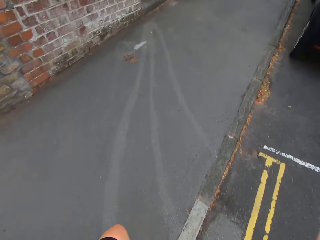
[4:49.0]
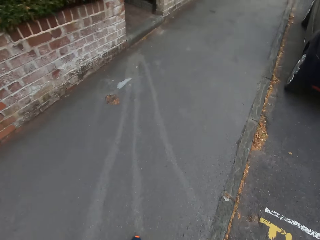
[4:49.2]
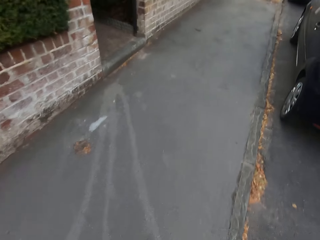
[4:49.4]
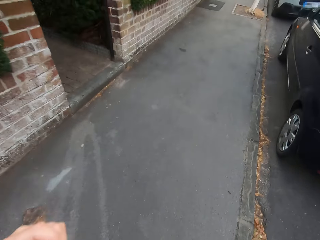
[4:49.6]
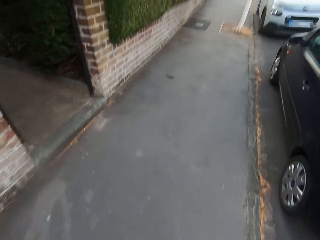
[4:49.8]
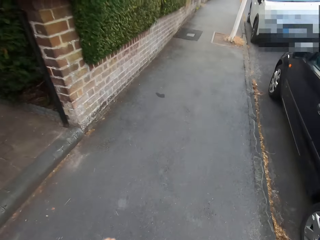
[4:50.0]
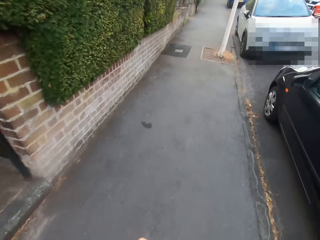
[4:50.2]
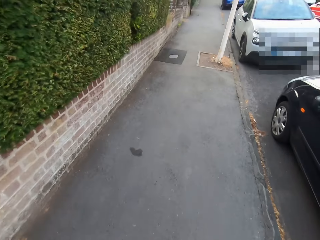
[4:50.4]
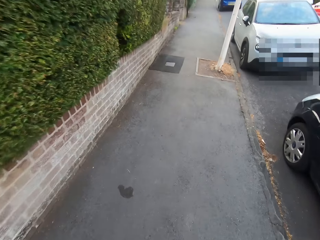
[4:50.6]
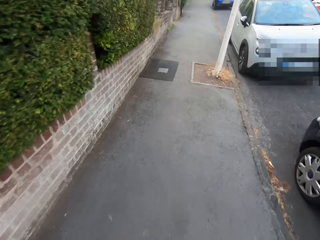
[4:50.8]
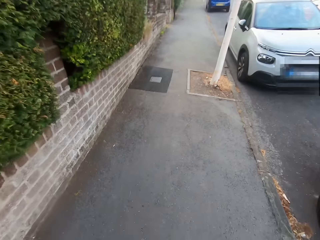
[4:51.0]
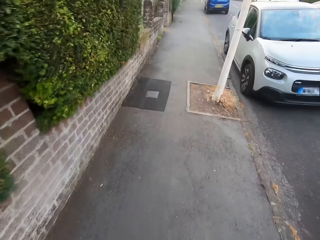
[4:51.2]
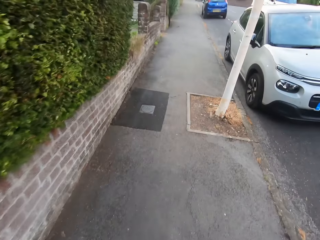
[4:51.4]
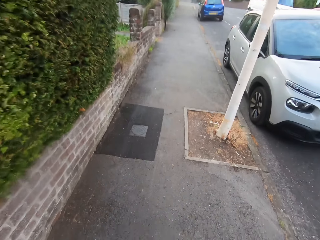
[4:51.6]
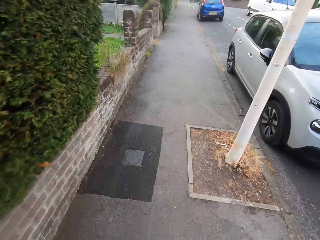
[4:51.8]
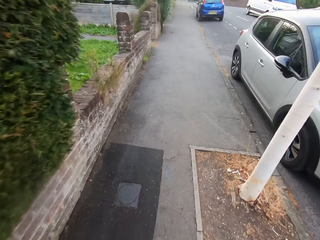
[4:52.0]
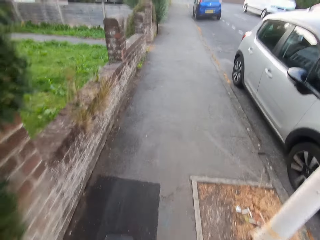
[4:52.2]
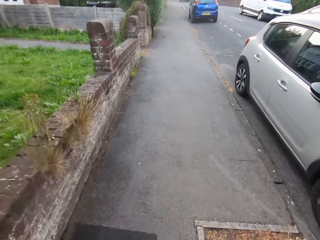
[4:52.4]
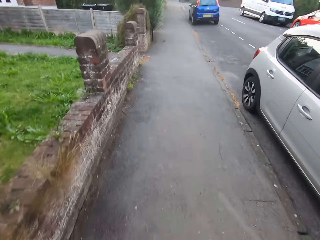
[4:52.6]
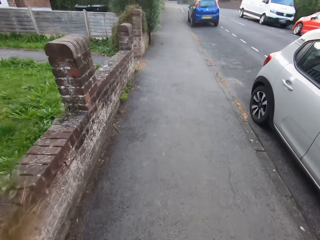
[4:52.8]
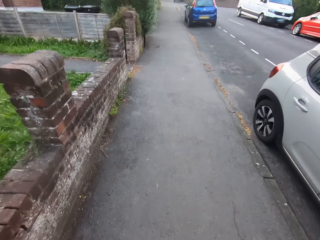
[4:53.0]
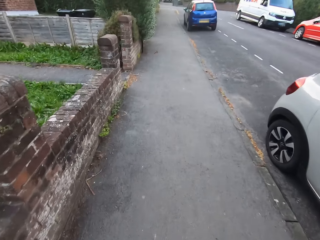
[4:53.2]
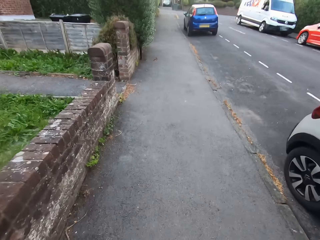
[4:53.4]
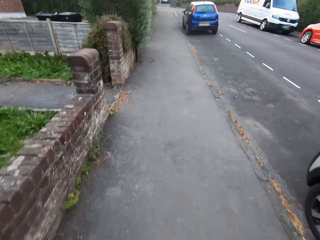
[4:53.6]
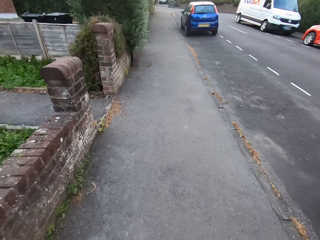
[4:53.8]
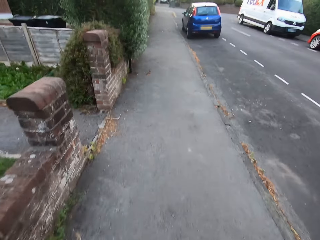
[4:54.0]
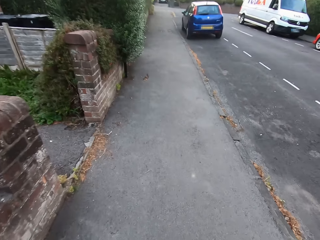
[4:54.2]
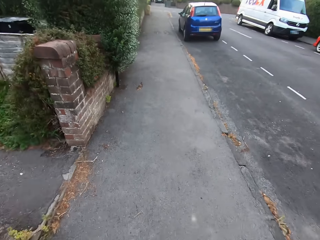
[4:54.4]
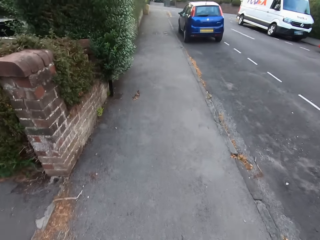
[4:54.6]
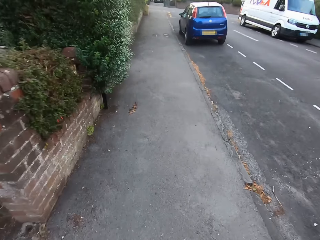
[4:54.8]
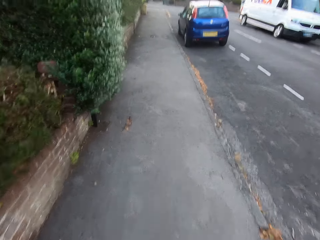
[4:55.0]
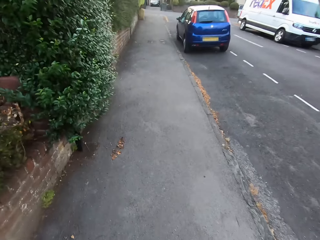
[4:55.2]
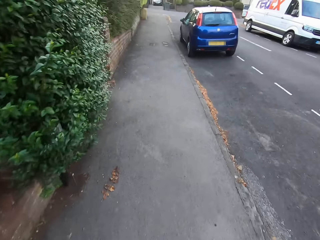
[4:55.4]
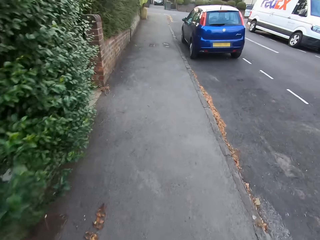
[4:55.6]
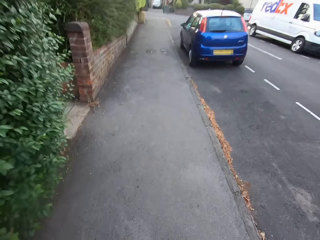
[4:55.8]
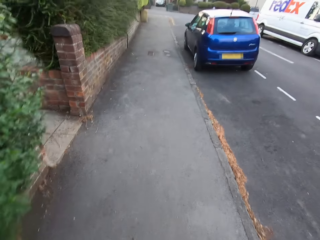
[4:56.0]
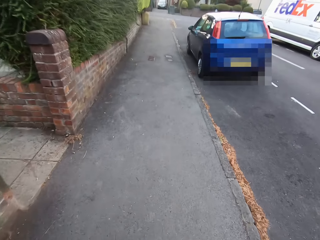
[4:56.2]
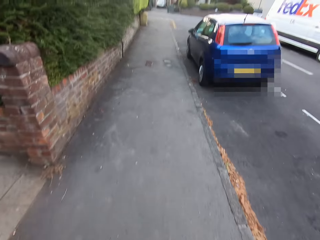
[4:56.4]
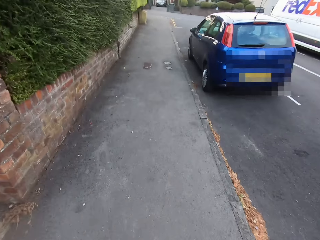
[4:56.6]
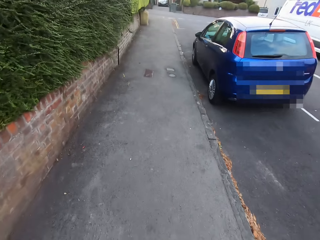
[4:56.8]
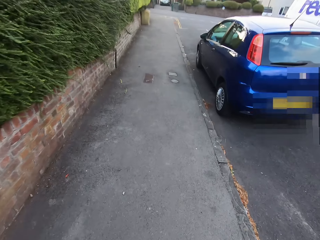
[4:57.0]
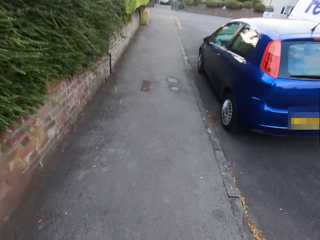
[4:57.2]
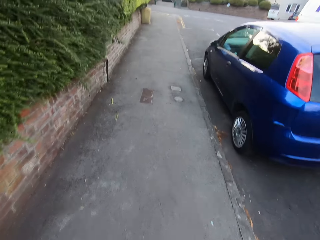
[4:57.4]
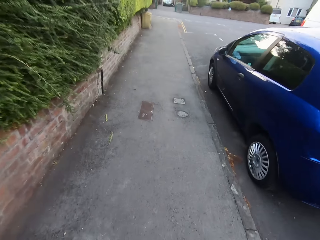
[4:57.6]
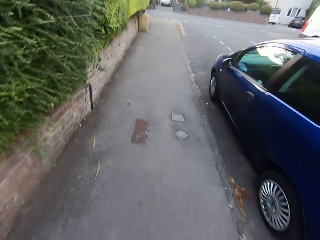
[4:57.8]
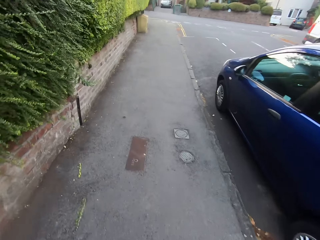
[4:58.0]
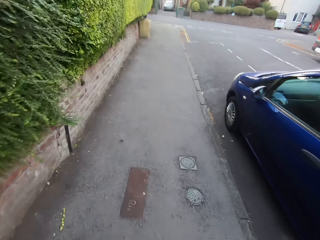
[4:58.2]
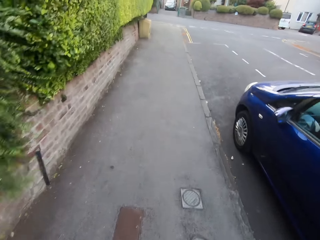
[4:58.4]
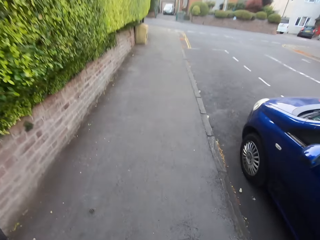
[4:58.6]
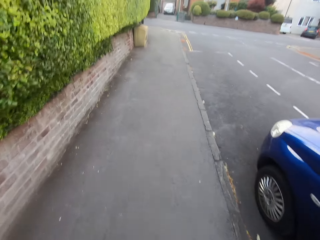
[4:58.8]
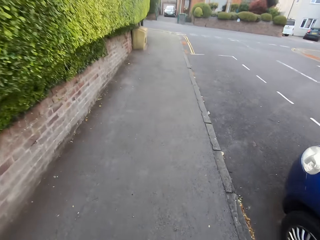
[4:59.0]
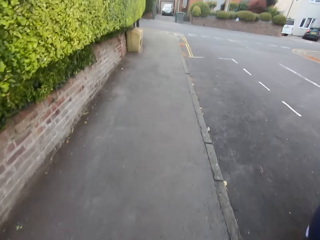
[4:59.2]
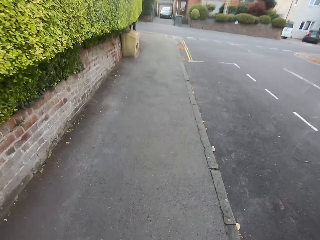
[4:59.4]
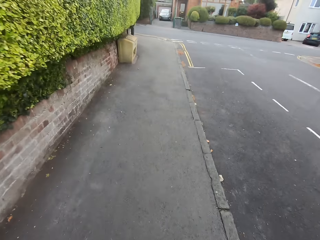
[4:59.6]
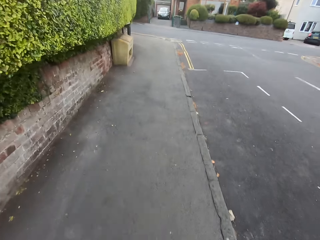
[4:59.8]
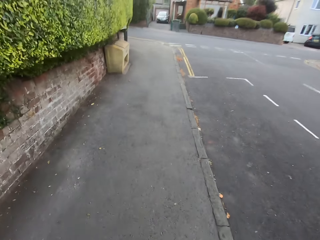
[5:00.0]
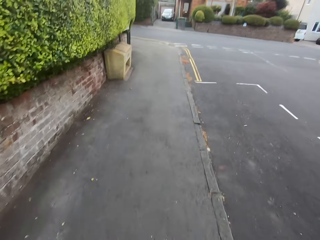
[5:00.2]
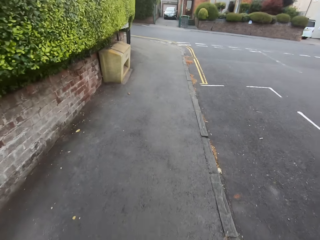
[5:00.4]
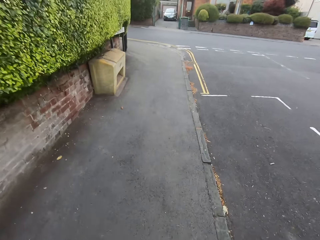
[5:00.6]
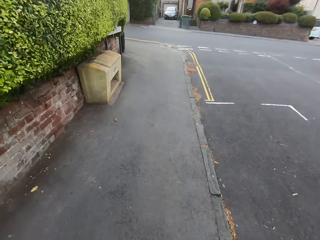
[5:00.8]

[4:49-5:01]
The camera wearer jogs on the footpath. They run along the road.

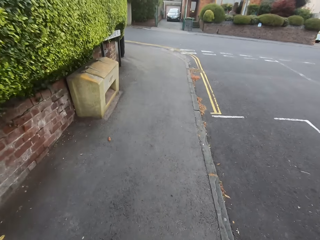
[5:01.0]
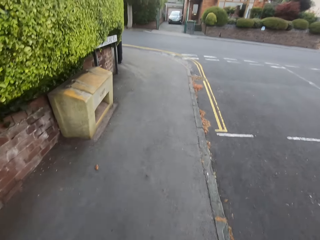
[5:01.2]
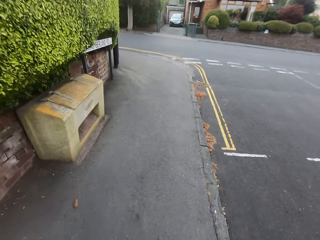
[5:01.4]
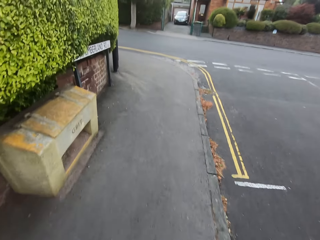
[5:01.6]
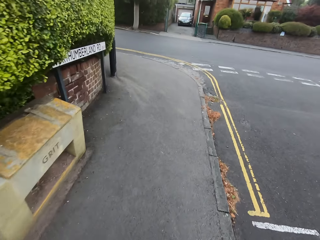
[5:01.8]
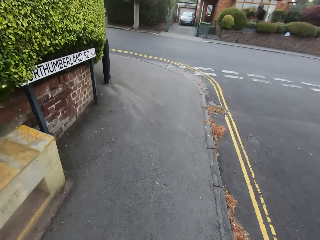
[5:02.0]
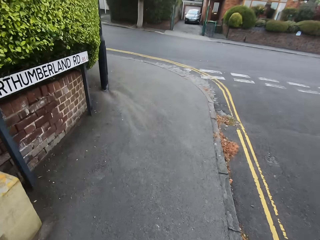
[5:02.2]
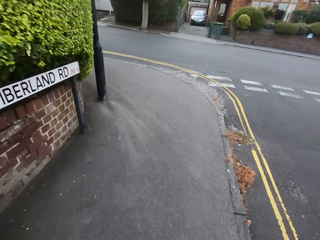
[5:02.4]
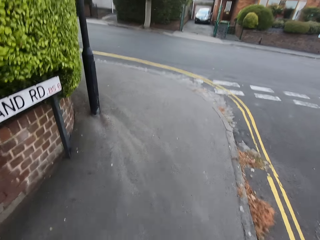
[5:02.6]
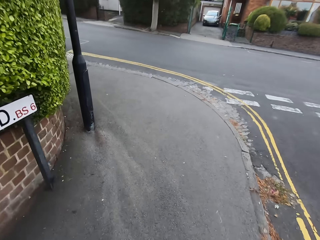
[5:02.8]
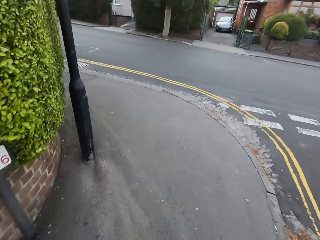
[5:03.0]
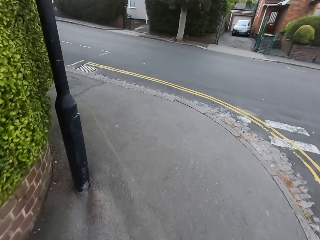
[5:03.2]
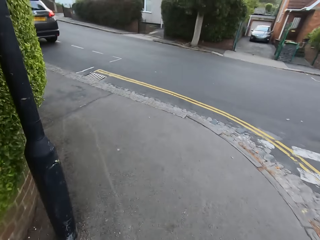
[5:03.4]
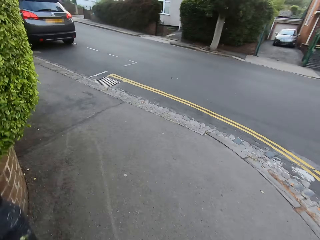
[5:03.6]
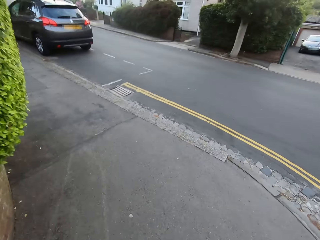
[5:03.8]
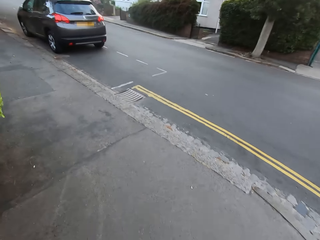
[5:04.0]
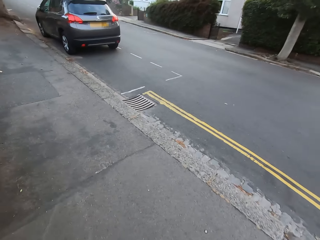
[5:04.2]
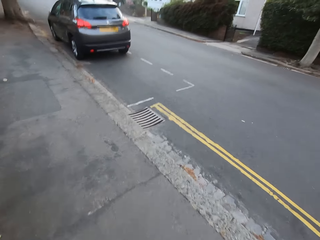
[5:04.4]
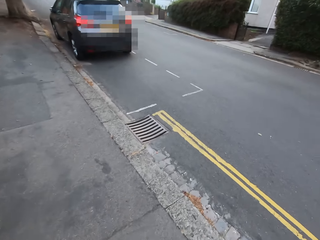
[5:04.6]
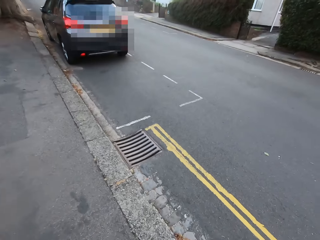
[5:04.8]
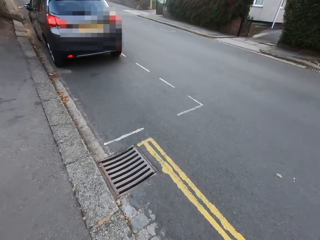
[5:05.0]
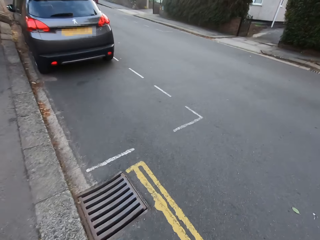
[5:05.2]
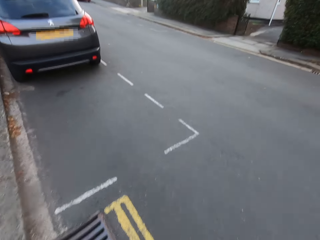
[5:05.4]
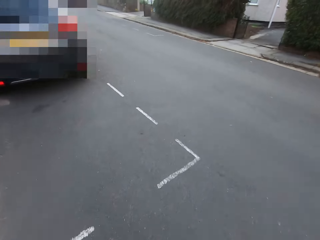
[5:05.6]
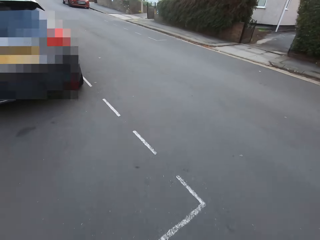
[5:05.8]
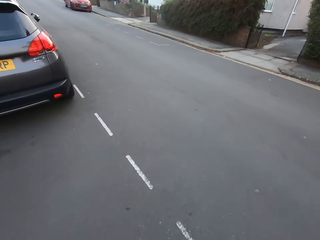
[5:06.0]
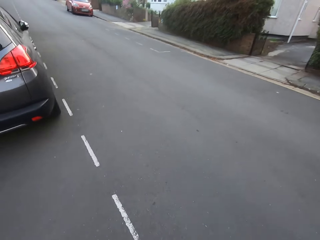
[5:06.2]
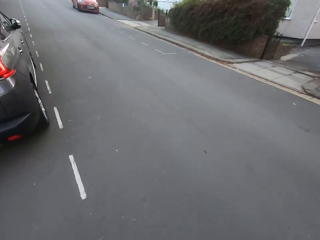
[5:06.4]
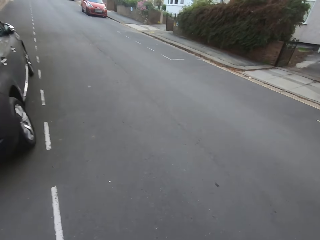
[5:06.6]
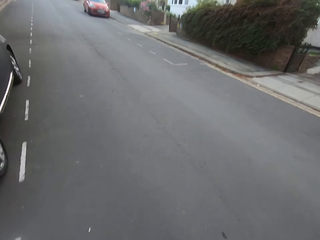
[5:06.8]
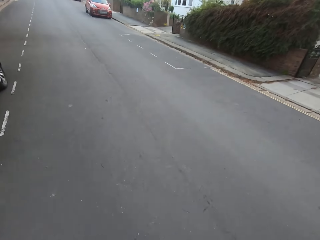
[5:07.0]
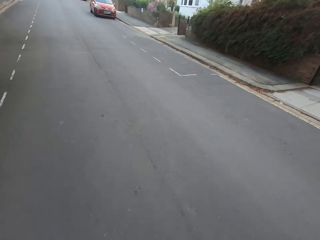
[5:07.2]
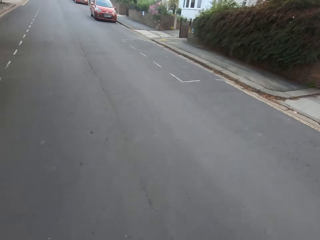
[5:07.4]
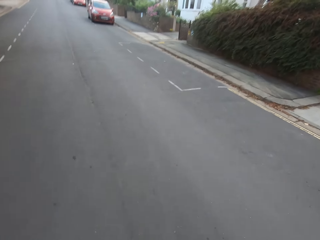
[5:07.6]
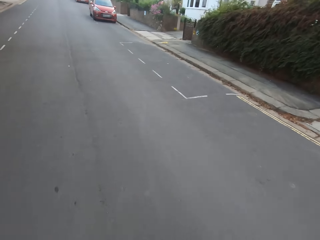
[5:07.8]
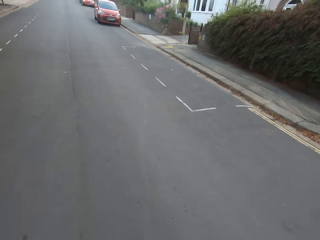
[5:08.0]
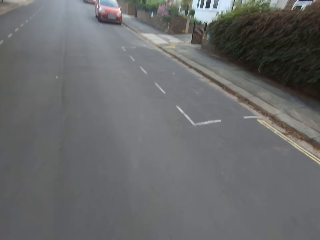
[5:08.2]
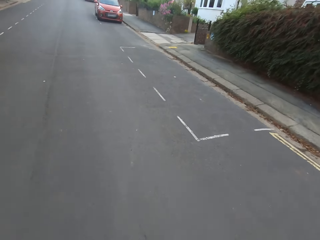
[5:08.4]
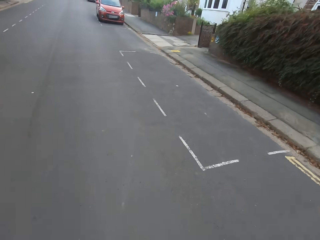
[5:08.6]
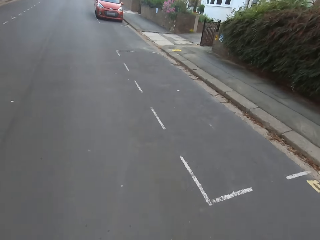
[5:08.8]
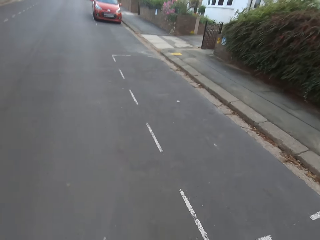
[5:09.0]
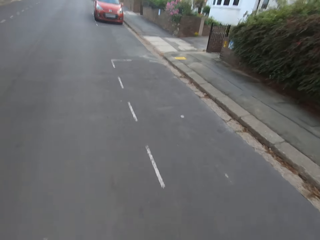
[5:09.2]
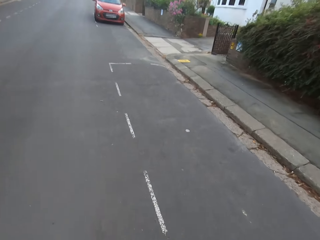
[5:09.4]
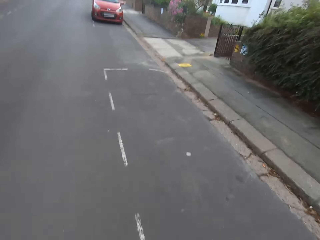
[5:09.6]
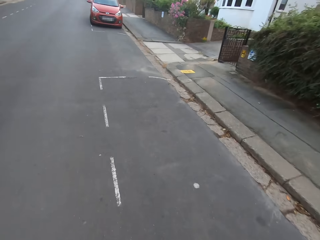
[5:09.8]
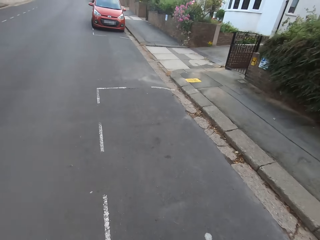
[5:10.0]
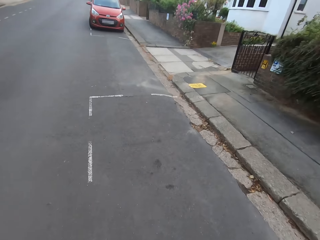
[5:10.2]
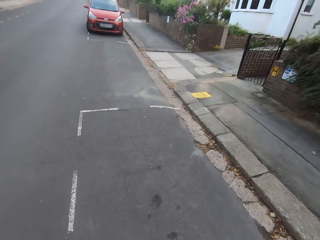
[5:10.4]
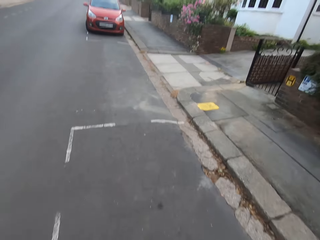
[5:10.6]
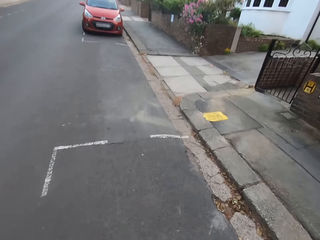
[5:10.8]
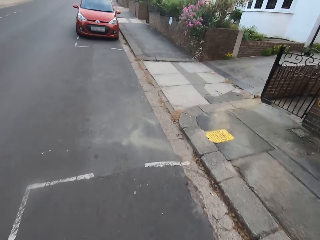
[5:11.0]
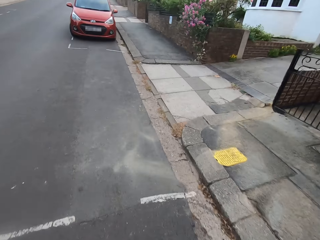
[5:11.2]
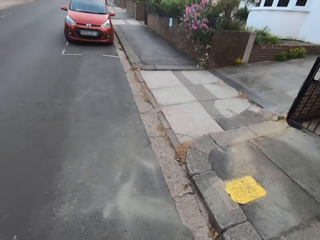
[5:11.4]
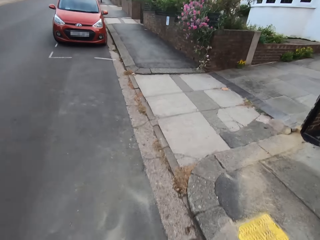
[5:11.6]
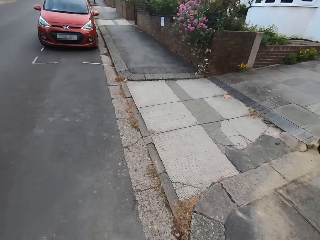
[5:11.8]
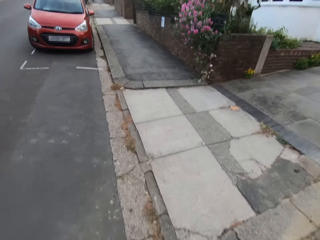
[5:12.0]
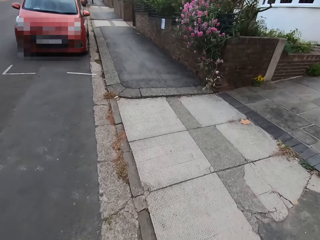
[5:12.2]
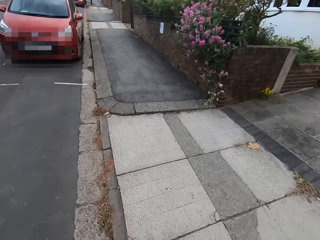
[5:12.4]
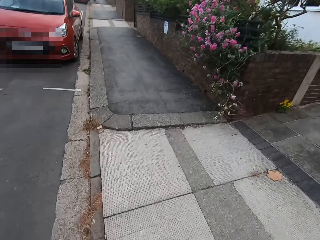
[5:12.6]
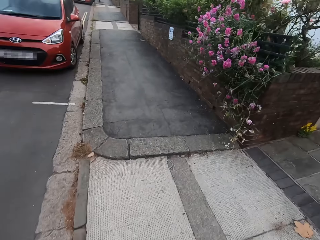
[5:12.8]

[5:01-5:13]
The camera wearer makes a left turn. They jog on the road. They cross the road.
